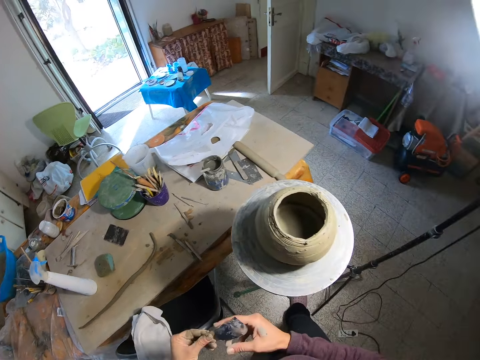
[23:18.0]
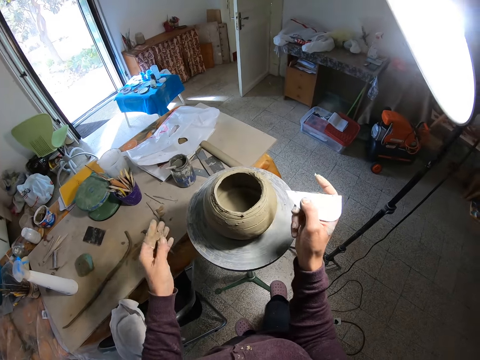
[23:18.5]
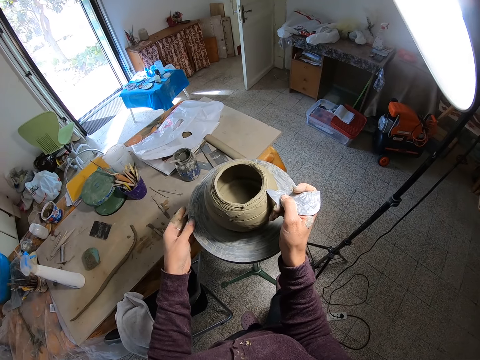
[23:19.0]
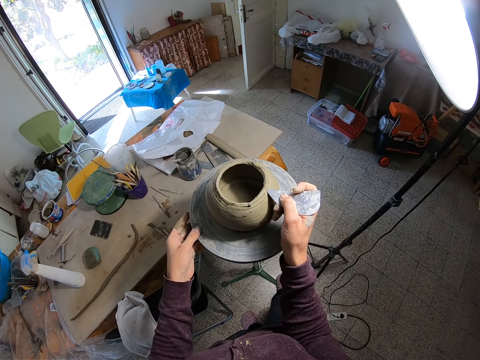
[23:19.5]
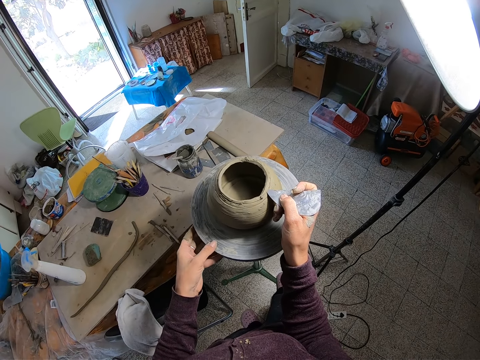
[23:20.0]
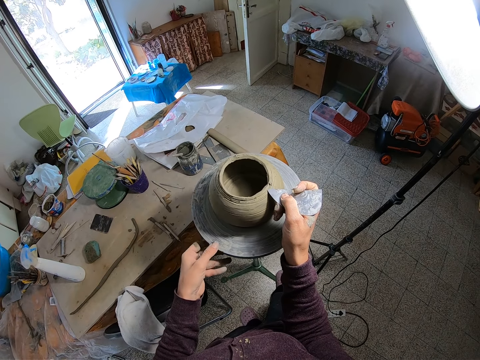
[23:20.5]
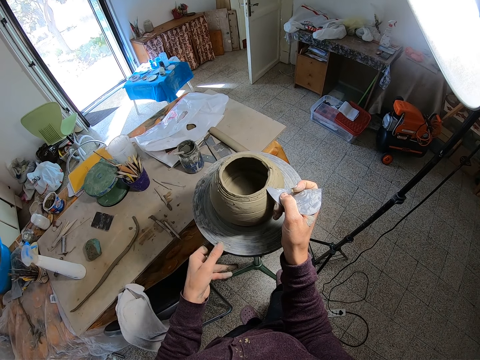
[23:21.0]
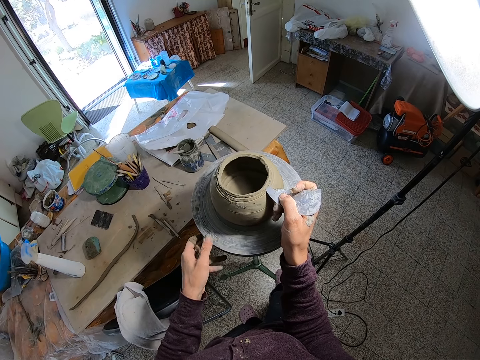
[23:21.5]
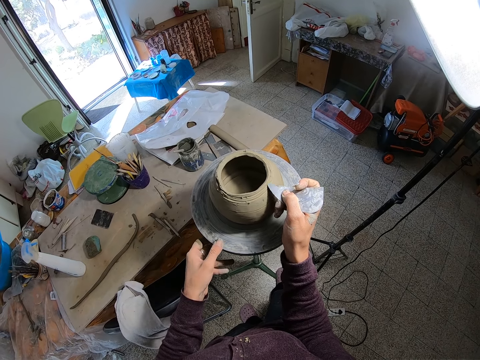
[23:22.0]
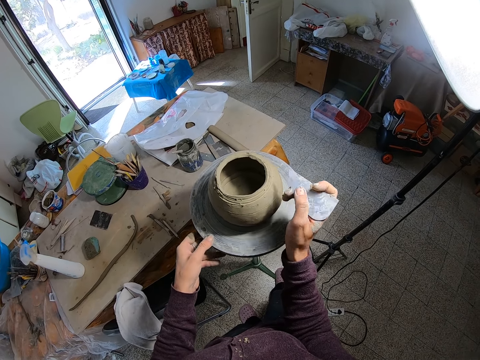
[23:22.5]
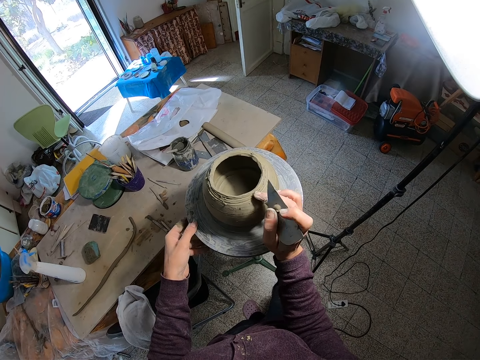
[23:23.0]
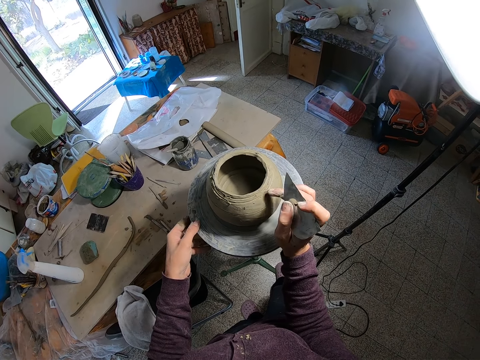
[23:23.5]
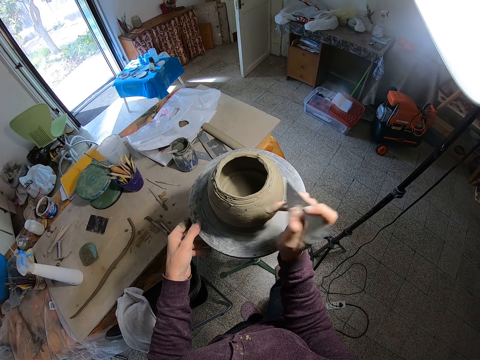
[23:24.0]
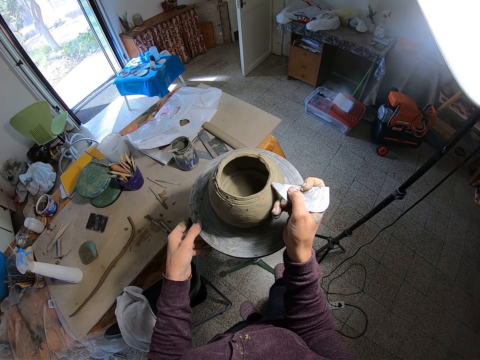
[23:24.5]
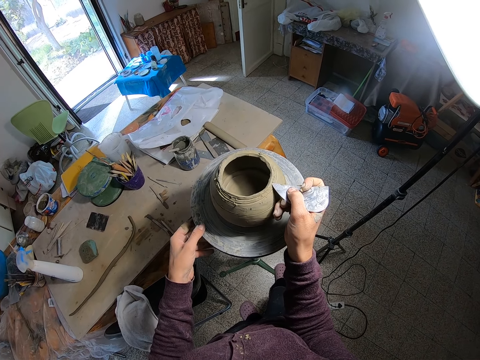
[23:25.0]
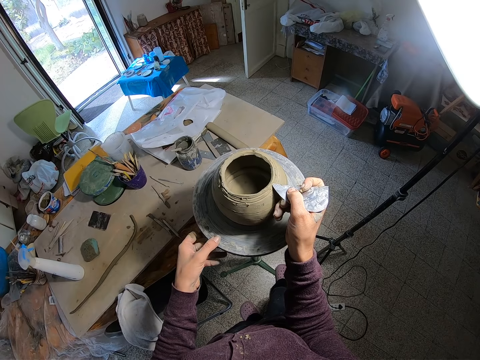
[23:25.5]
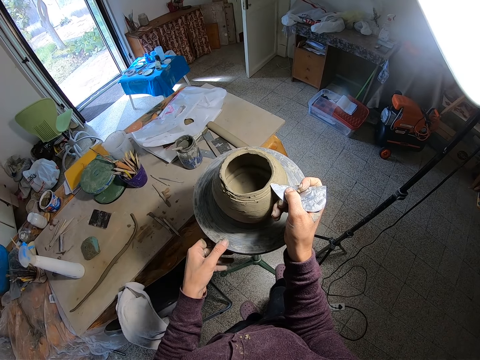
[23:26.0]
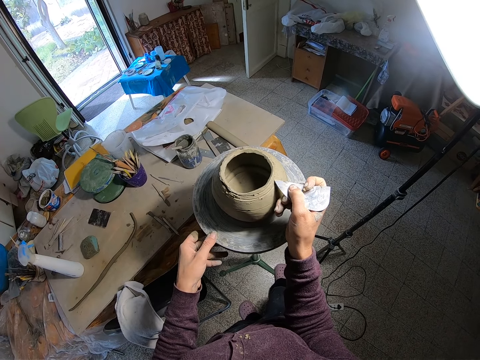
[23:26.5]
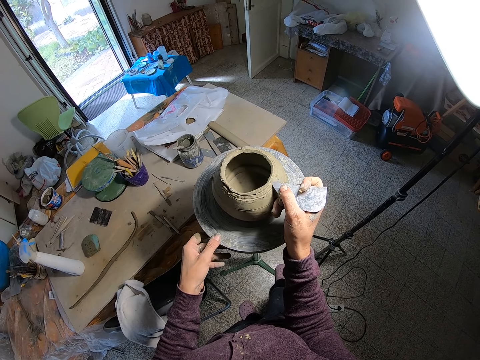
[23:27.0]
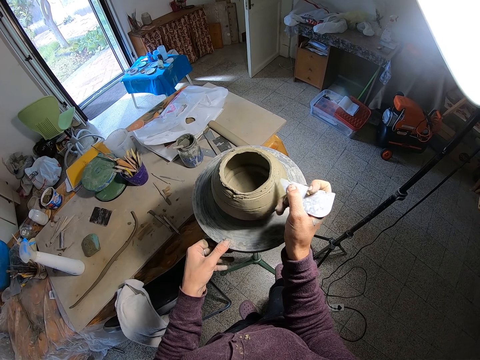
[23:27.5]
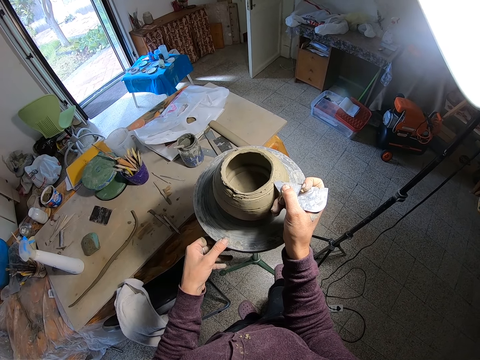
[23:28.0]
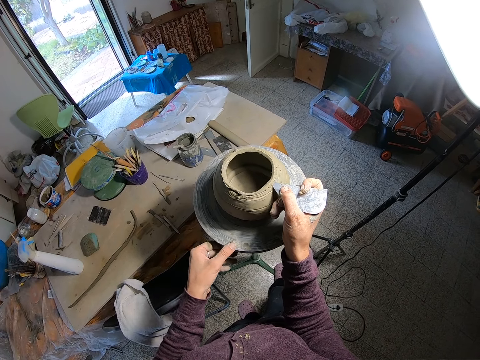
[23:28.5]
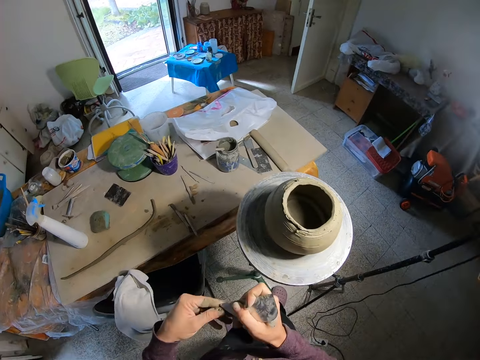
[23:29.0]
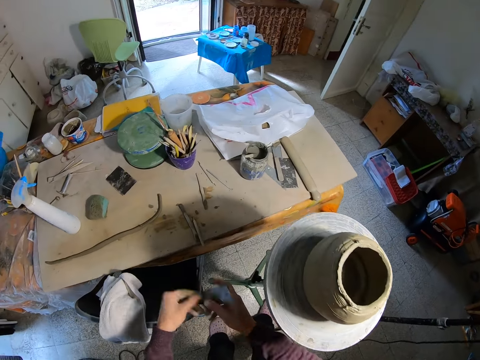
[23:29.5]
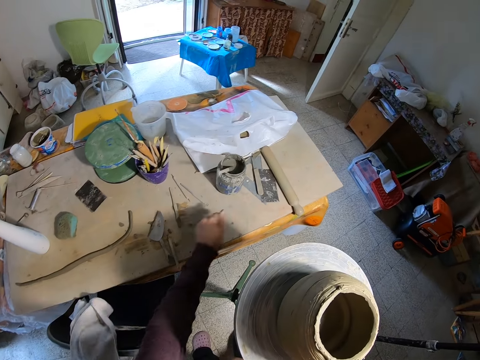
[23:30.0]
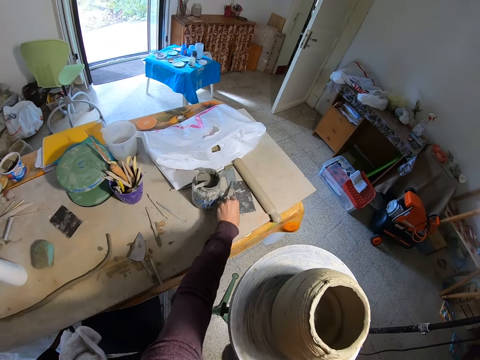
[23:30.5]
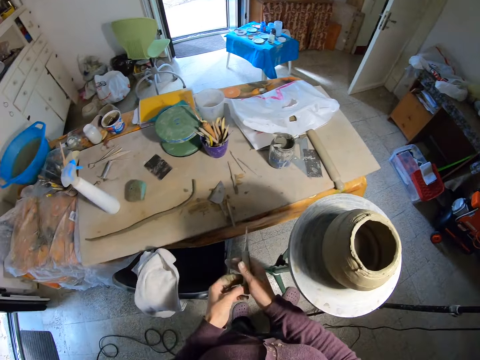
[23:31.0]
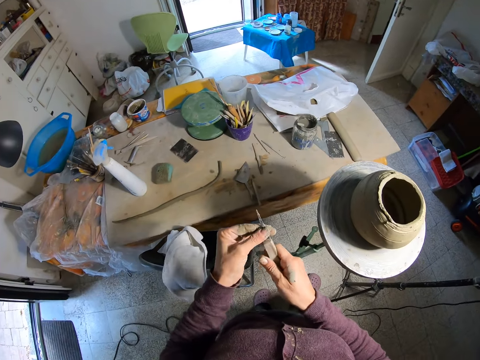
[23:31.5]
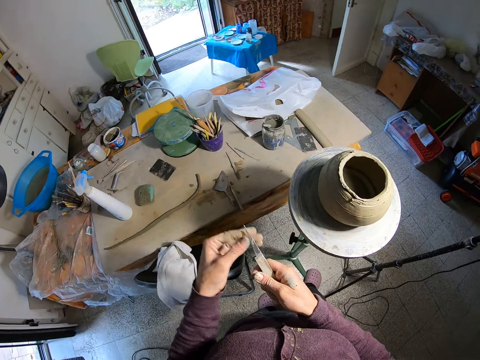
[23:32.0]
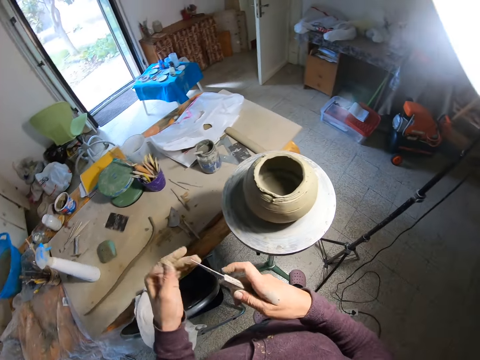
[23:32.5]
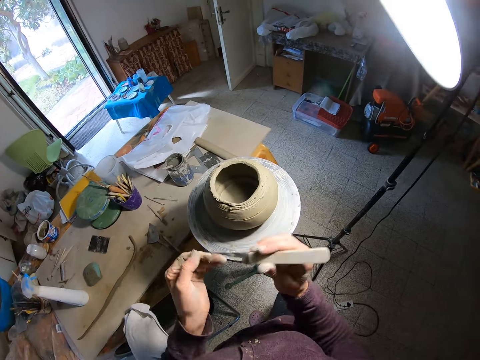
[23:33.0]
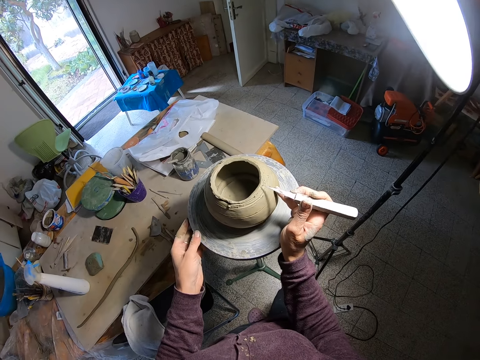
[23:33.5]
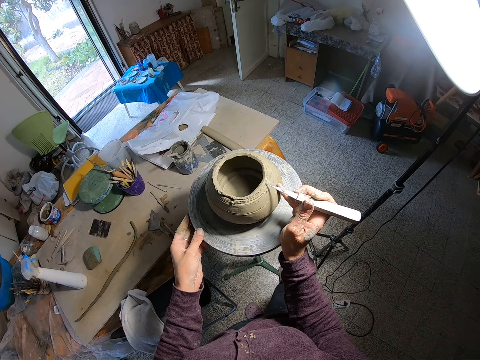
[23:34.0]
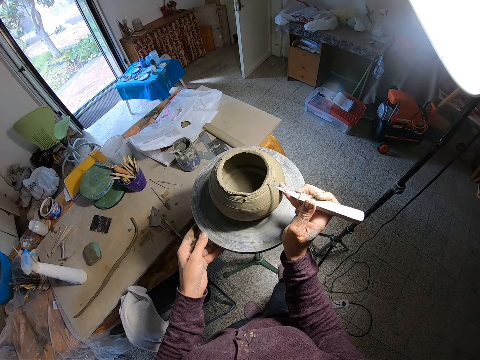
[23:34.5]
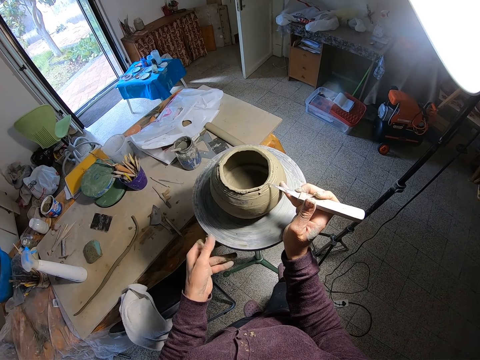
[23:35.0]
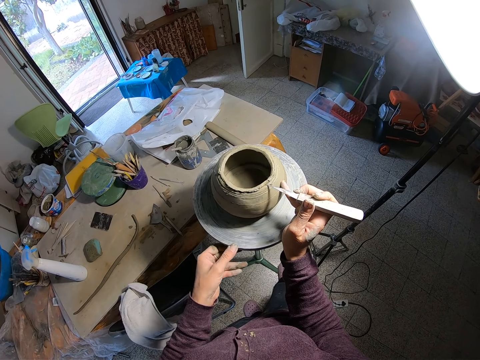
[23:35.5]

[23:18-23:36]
The camera wearer holds the tool against the molded item. She turns the pottery wheel with her left hand. She carves the clay mold on the pottery wheel with the rib in her right hand. She smoothens the molded item with a right finger. She cleans the clay mold on the pottery wheel with her right hand. She turns the pottery wheel with her left hand. She carves the clay mold on the pottery wheel with the wooden needle in her right hand. She holds the tool against the molded item. She wipes the rib's head in her right hand with her left hand. She passes the rib from her right hand to her left hand. She drops the rib on the table with her left hand. She picks a fettling knife or pottery knife from the table with her left hand. She passes the fettling knife from her left hand to her right hand. She cleans the fettling knife in her right hand with her left hand. She wipes the fettling knife's head in her right hand with her left hand. She holds the pottery knife against the molded item. She turns the pottery wheel with her left hand. She carves the clay mold on the pottery wheel with the fettling knife in her right hand.

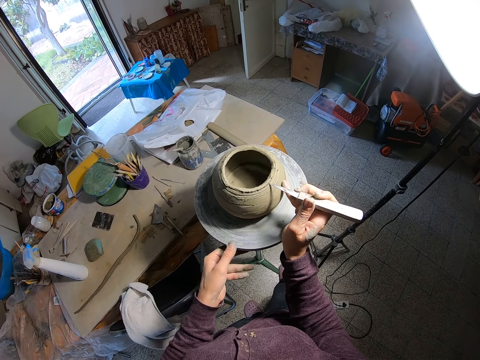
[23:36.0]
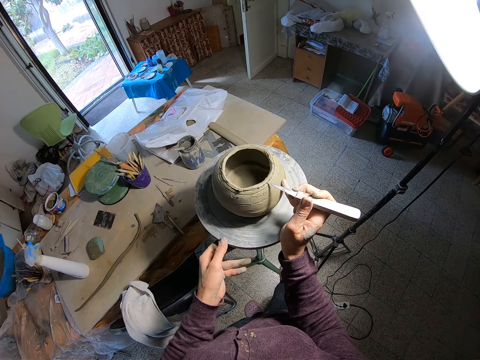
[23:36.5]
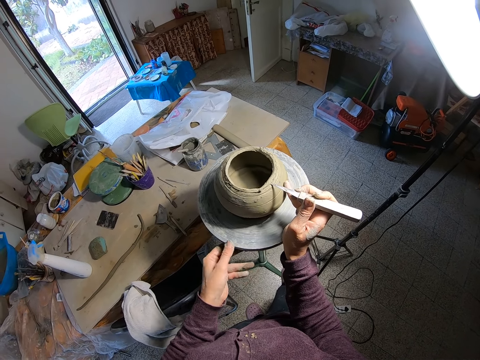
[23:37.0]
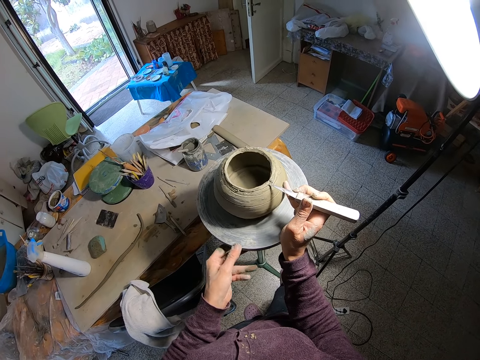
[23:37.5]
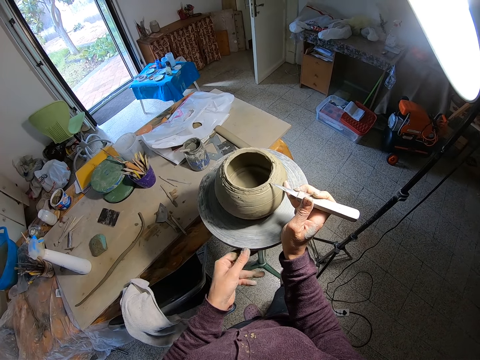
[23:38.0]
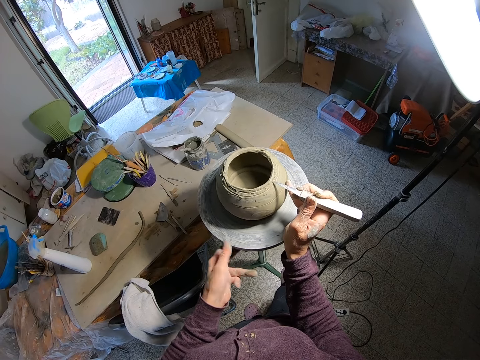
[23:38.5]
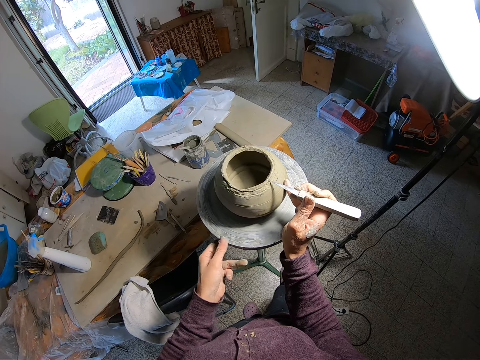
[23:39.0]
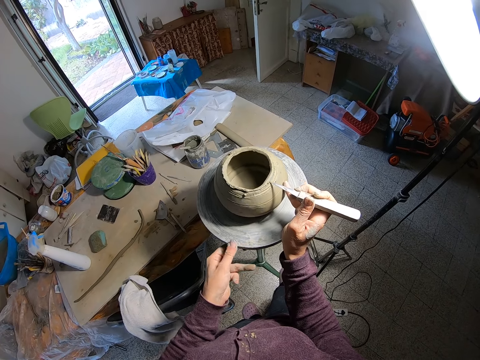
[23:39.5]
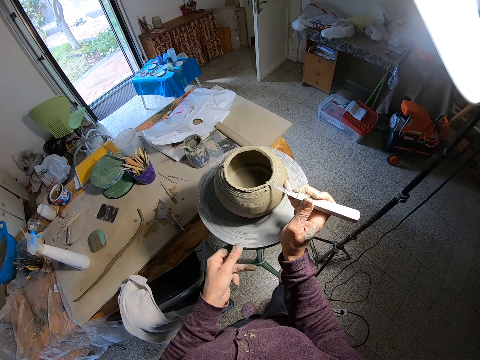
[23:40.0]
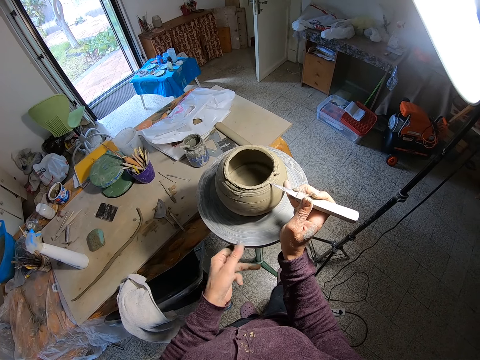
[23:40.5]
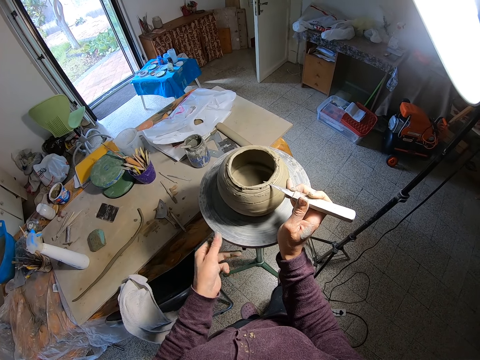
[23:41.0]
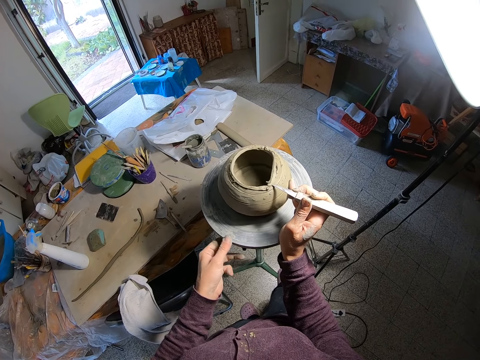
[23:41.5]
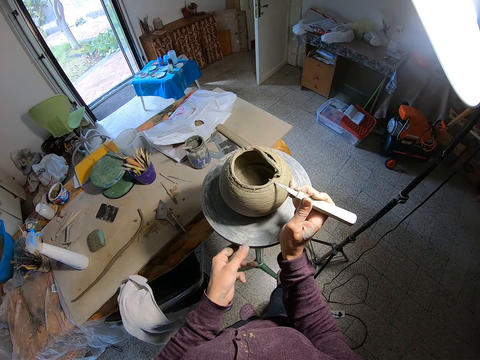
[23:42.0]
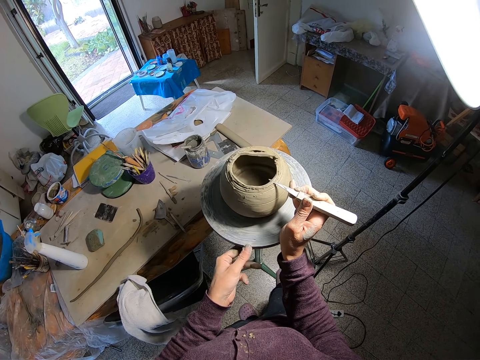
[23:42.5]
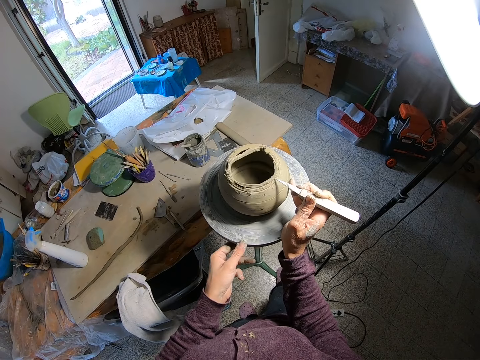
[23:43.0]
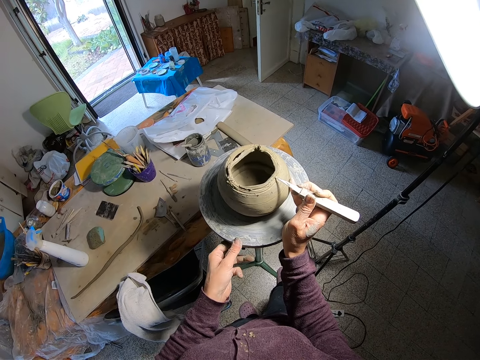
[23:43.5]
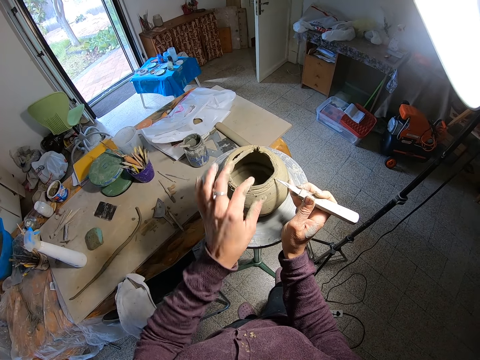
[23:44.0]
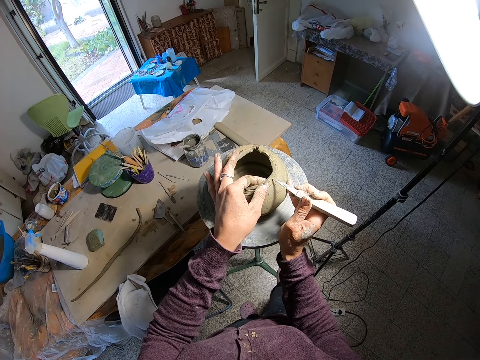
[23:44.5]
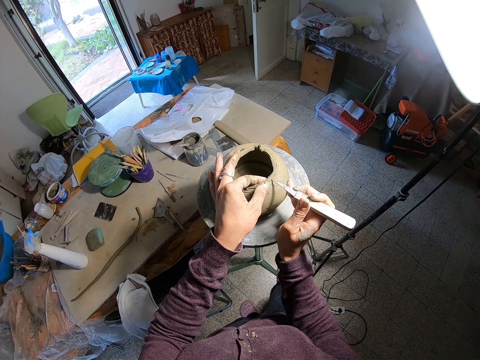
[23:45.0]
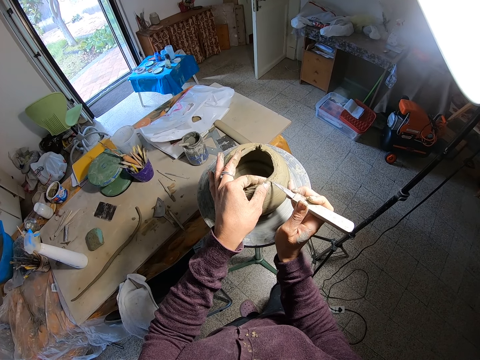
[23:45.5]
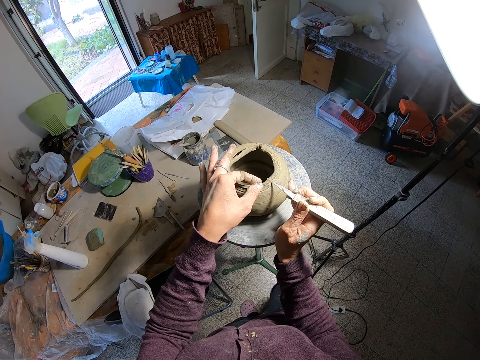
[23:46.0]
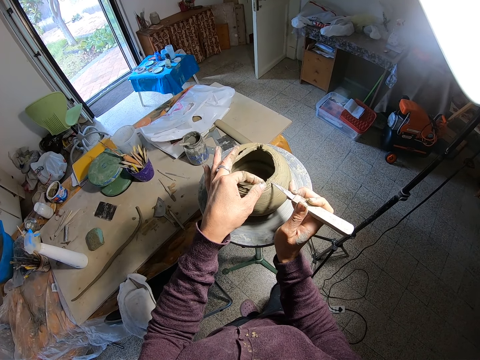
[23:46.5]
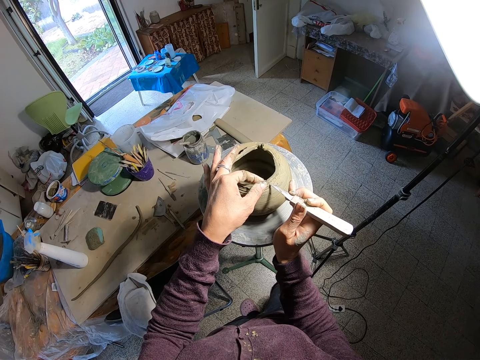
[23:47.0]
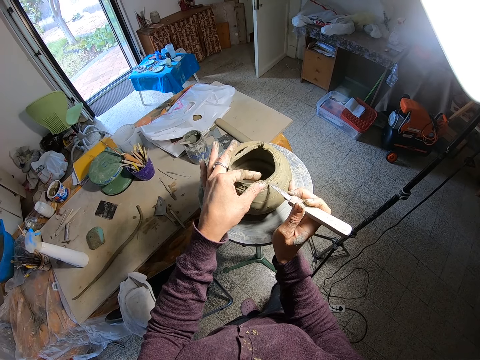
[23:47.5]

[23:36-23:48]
The camera wearer holds the clay mold on the pottery wheel with her left hand. She carves the clay mold on the pottery wheel with the fettling knife in her right hand. She holds the clay mold on the pottery wheel with her left hand. She carves the clay mold on the pottery wheel with the fettling knife in her right hand.
